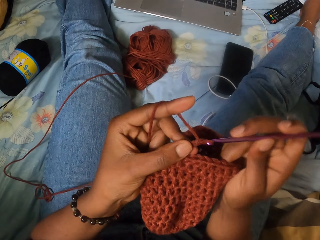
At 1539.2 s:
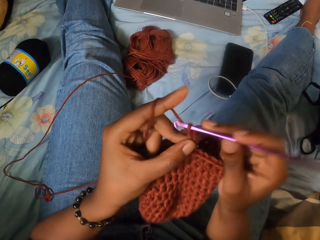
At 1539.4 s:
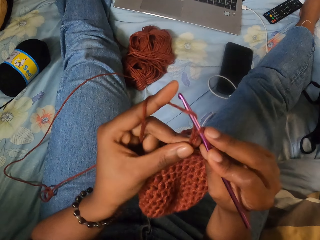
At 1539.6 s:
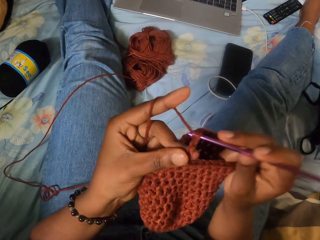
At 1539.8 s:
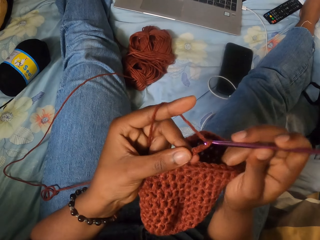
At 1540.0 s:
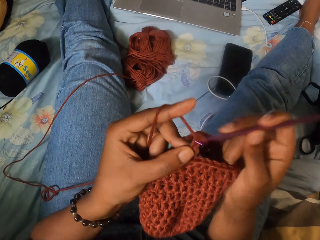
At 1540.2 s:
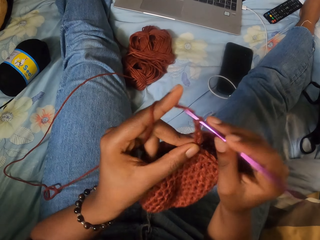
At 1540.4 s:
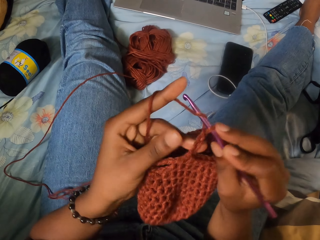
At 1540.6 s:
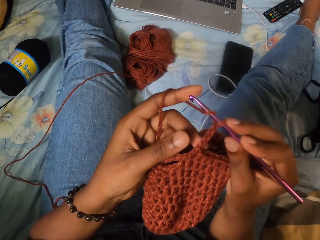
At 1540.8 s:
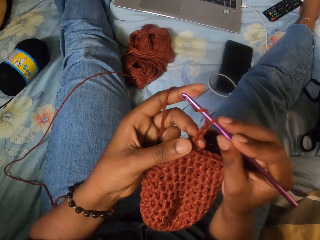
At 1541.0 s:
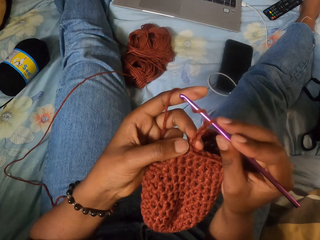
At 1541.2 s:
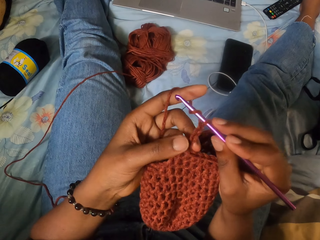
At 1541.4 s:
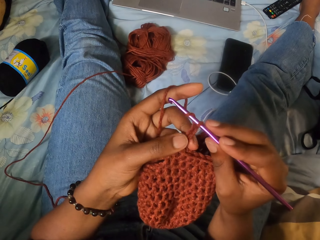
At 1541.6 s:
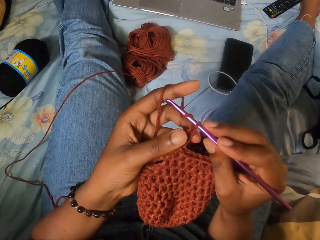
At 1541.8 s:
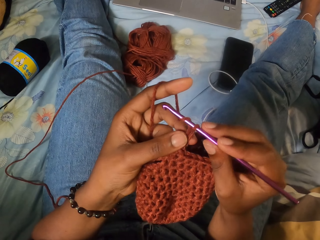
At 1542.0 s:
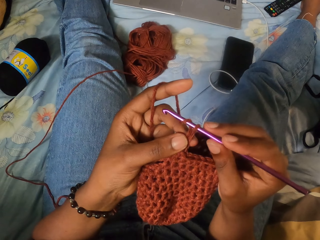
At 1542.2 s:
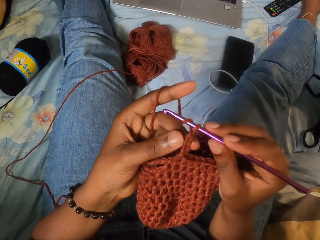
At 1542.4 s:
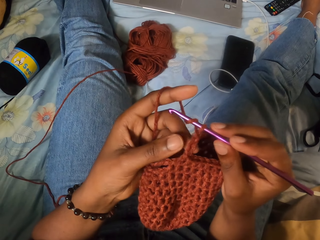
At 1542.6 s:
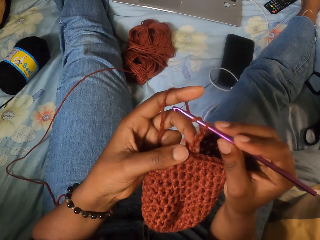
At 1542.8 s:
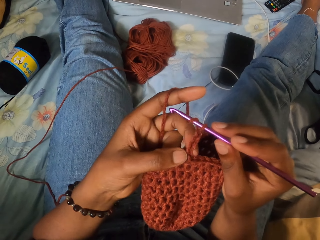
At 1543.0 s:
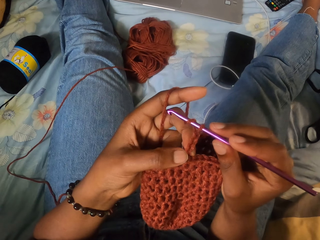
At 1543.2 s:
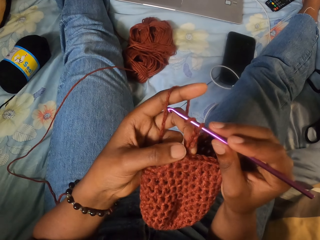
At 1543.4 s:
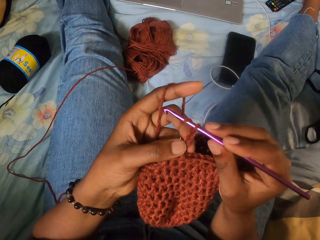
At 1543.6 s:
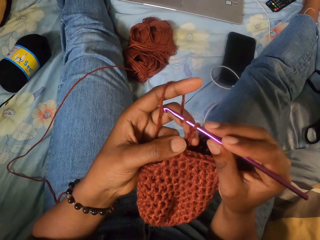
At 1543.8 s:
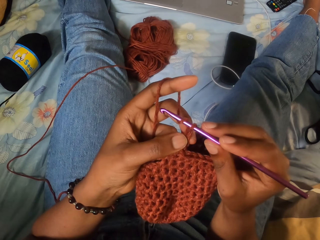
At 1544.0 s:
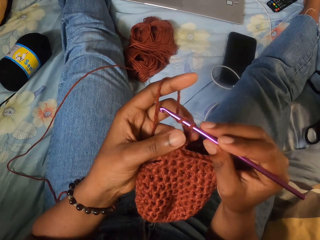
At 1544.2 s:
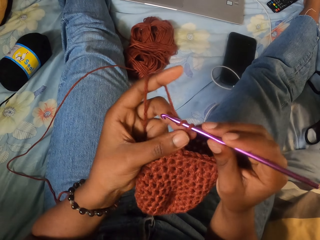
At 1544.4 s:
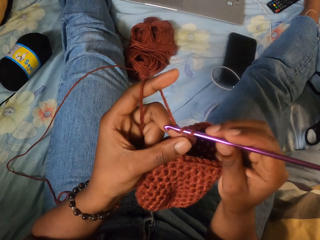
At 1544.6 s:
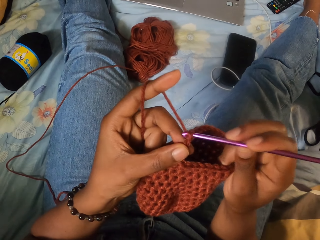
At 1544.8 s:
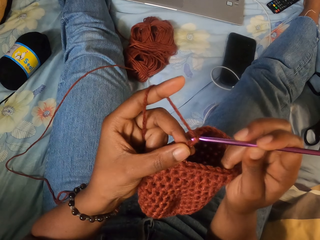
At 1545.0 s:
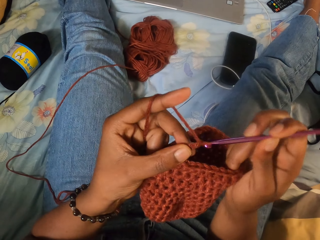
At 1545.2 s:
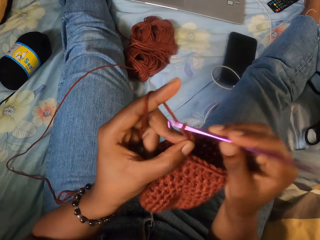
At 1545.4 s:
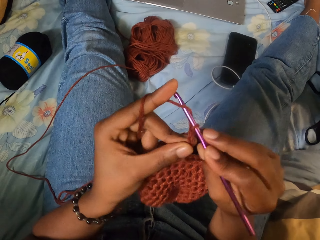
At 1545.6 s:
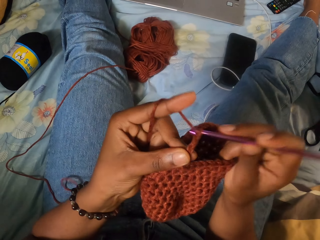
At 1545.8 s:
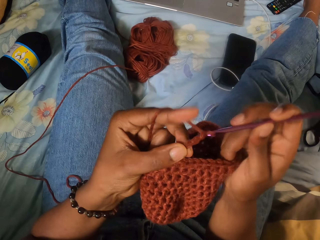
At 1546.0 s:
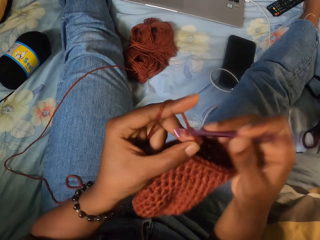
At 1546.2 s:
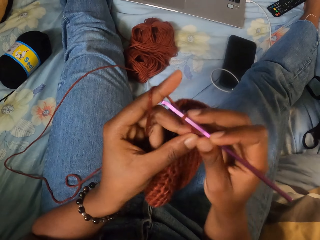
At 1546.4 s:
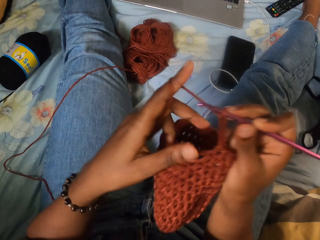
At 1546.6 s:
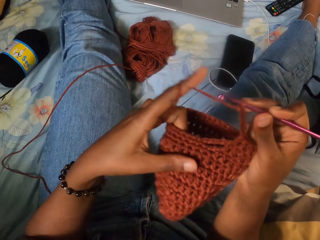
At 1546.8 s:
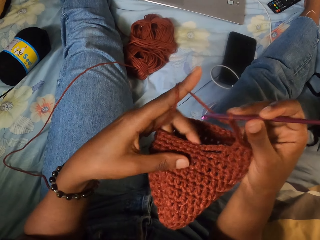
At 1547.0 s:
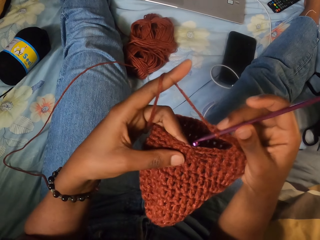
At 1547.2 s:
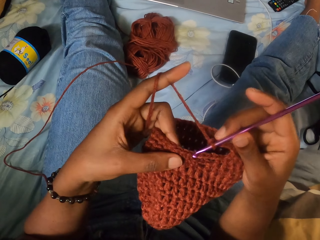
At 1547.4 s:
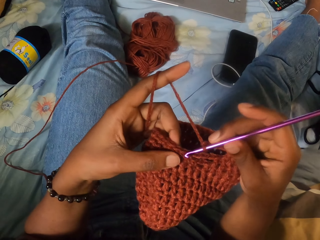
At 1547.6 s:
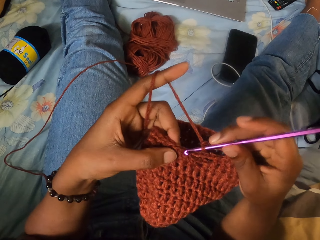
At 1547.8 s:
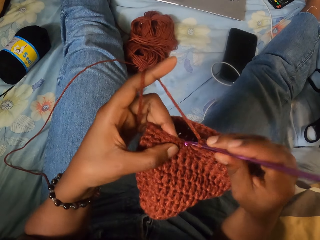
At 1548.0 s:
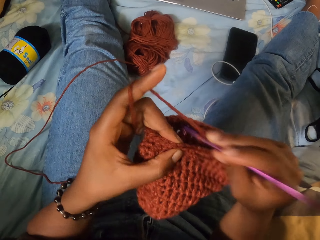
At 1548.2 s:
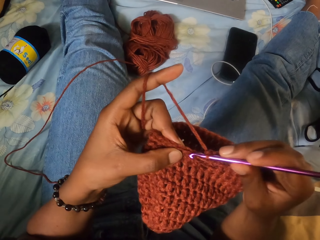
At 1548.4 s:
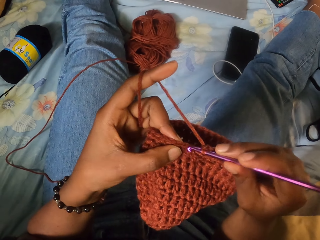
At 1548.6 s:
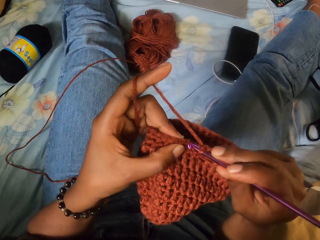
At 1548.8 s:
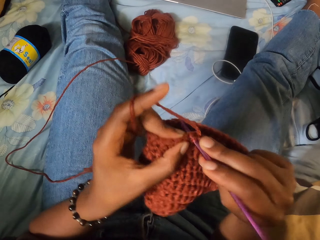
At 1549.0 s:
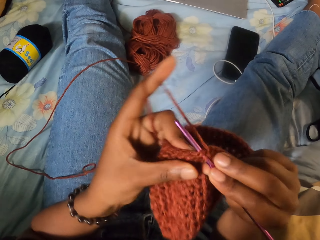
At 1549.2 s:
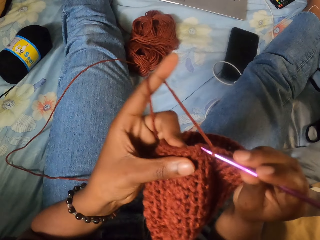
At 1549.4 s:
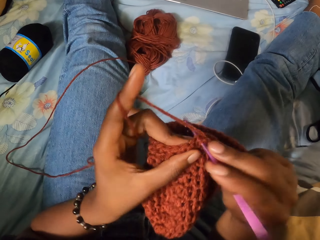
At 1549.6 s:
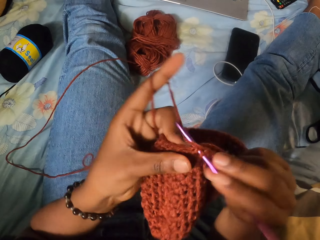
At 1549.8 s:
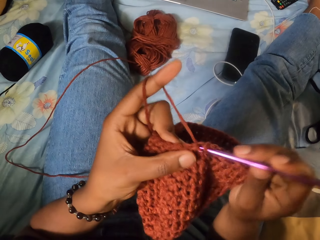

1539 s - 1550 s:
The camera wearer counts the lines on the fabric. They knit the fabric with the crochet.

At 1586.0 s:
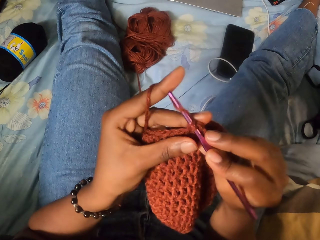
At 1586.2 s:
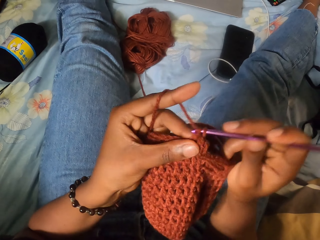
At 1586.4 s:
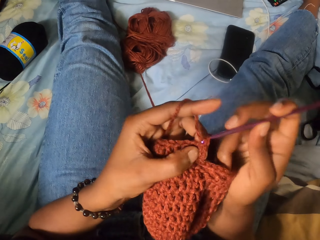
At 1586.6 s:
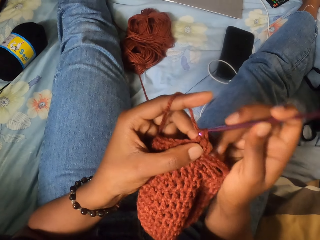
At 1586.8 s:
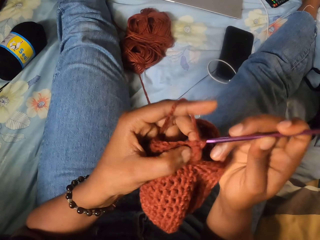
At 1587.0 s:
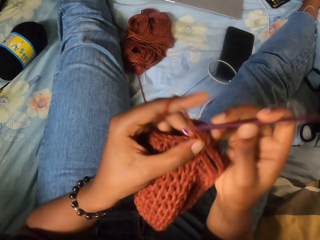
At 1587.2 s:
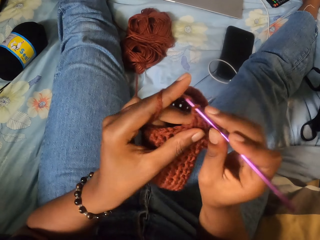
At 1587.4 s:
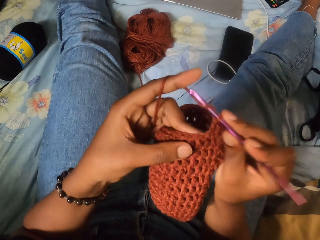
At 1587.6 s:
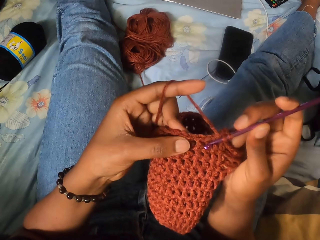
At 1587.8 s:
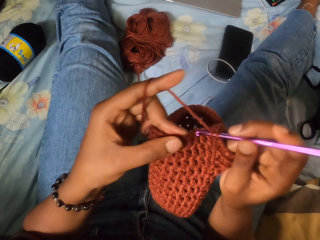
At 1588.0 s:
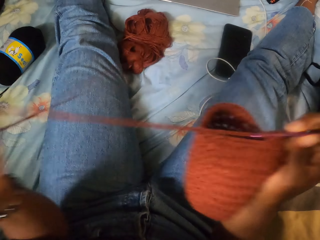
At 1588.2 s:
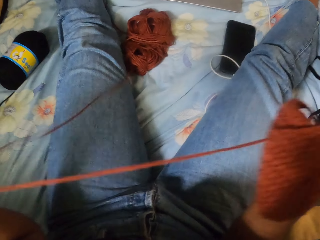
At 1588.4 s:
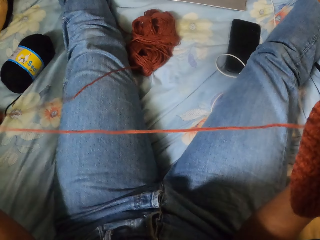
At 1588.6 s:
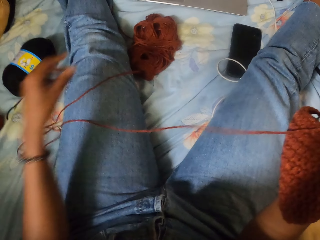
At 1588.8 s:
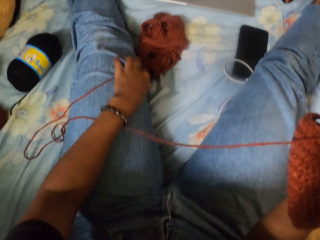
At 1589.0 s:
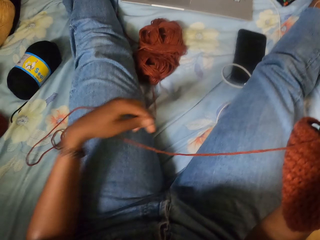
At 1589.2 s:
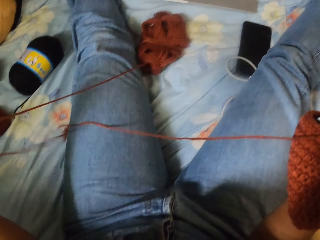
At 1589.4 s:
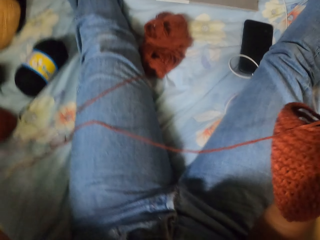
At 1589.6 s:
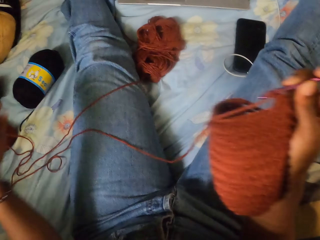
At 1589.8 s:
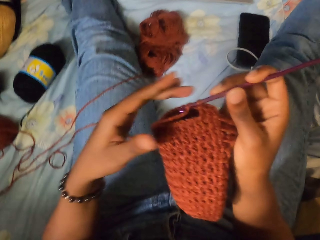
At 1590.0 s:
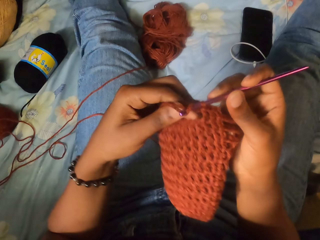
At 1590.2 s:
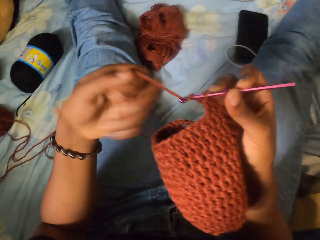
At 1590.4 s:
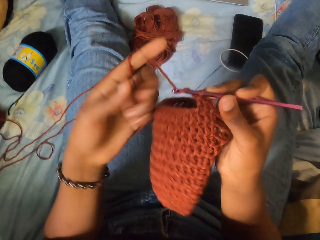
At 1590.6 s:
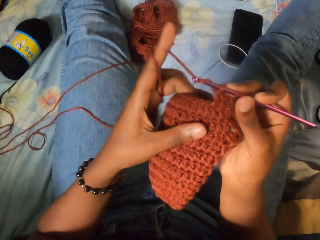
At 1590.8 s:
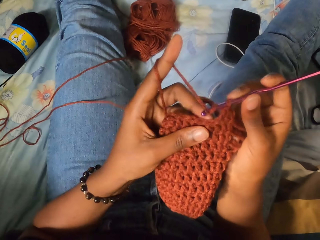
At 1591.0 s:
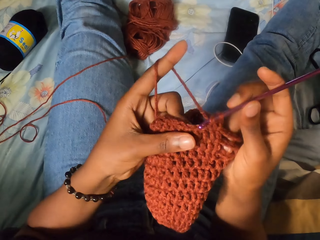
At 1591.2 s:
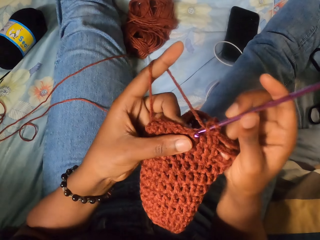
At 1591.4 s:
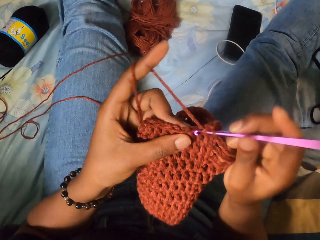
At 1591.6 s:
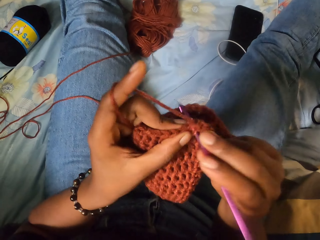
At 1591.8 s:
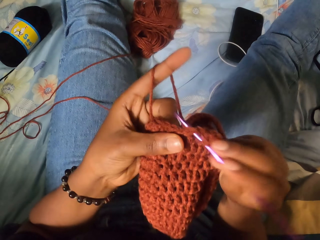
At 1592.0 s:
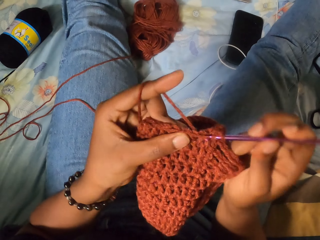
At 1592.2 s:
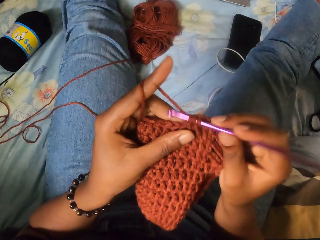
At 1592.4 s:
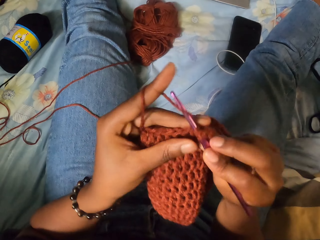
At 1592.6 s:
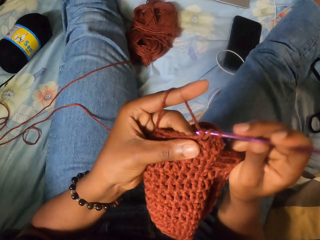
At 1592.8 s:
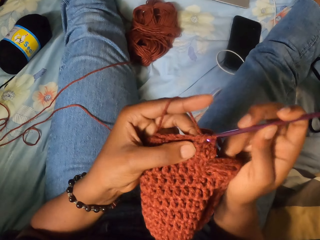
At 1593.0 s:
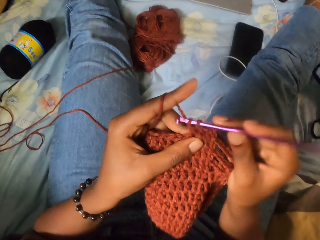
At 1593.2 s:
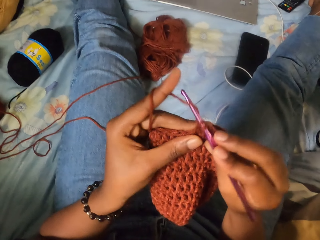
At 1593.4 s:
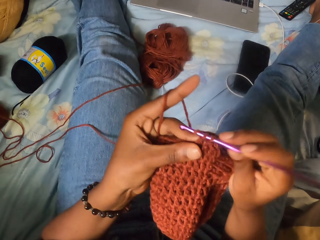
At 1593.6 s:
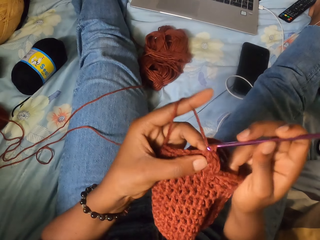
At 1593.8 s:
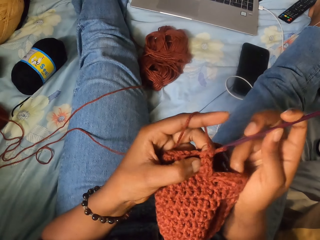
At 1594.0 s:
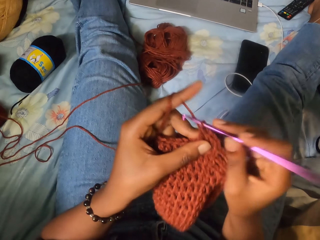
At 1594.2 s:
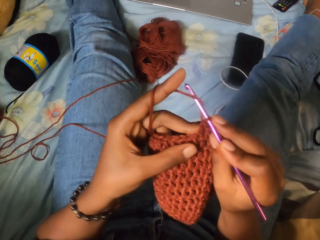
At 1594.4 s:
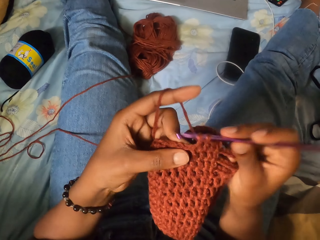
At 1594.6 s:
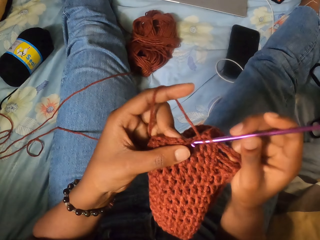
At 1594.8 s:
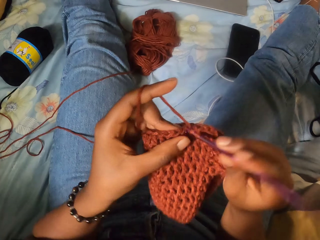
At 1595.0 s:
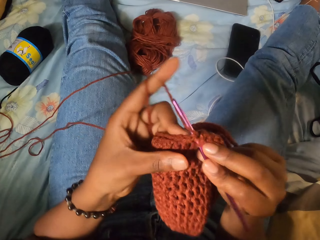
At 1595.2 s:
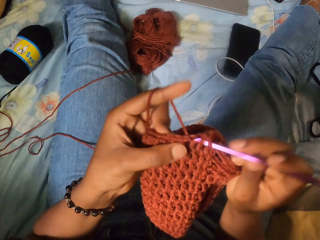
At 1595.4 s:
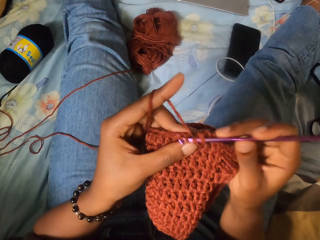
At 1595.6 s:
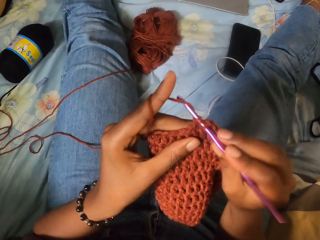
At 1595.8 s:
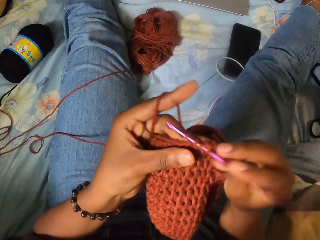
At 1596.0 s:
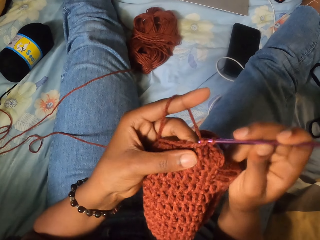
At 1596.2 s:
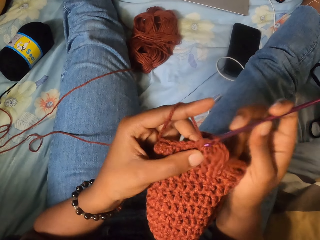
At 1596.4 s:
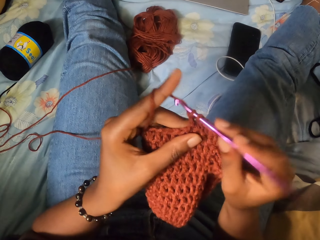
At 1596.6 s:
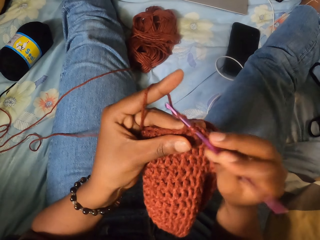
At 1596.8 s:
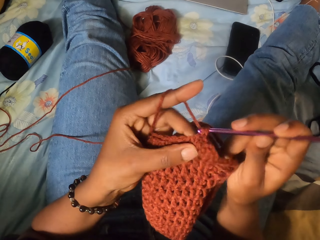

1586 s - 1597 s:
The camera wearer stretches out the string of yarn with her left hand. She straightens the fabric. She pulls out the string of yarn from the bundle on the bed with her left hand. She grabs the string of yarn with her left hand. She crochets the yarn in both hands with the crochet hook in her right hand.
